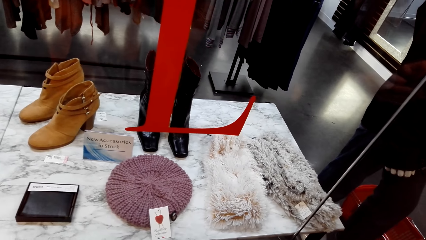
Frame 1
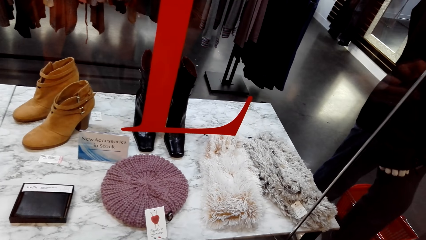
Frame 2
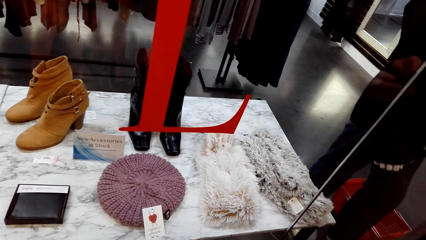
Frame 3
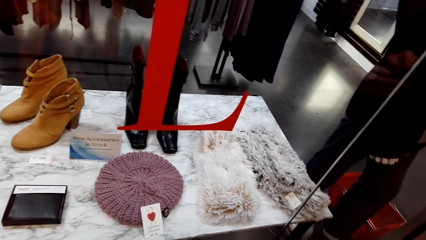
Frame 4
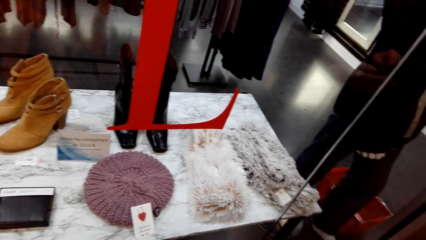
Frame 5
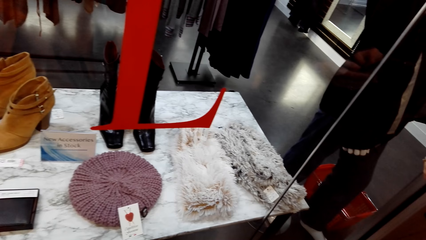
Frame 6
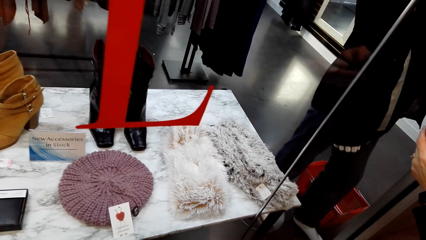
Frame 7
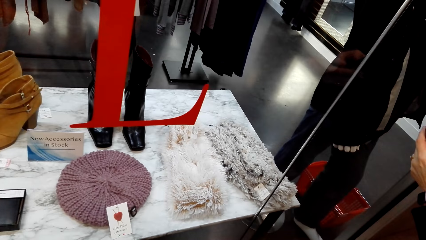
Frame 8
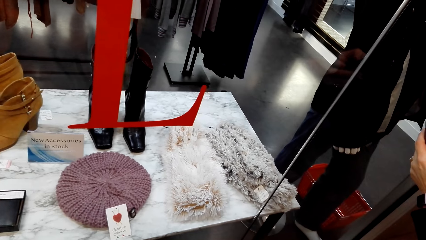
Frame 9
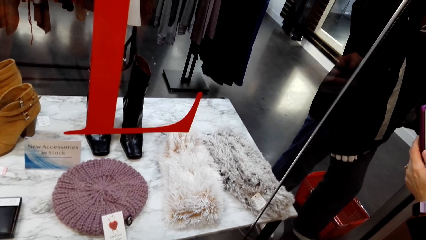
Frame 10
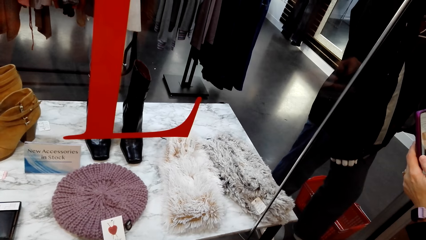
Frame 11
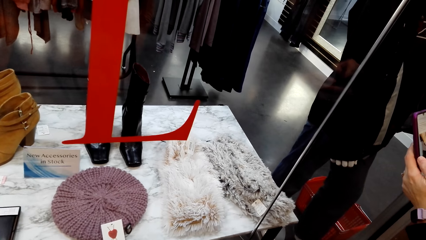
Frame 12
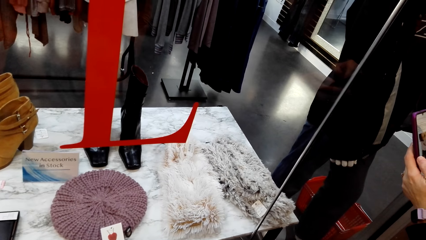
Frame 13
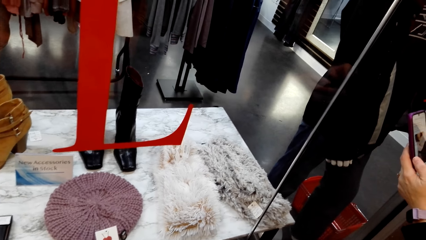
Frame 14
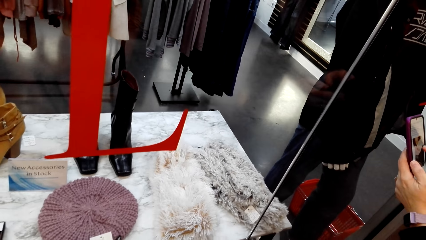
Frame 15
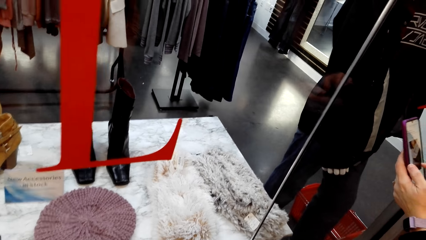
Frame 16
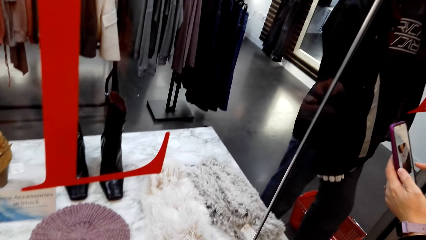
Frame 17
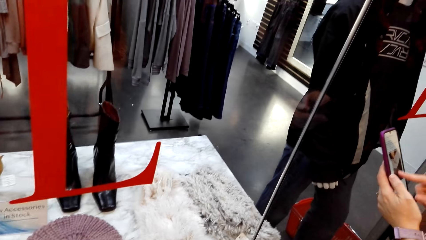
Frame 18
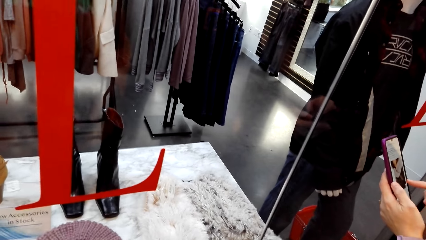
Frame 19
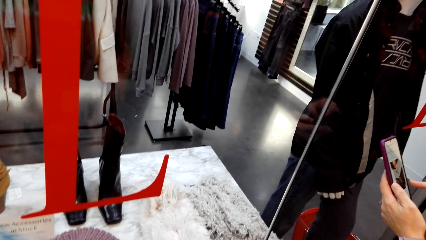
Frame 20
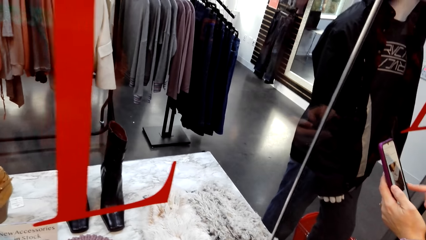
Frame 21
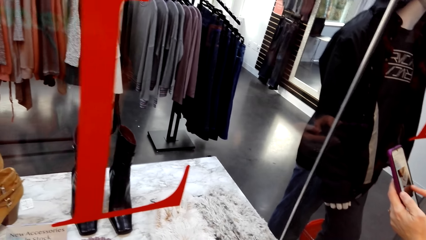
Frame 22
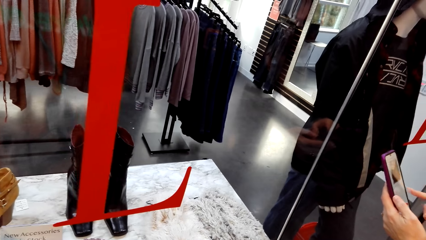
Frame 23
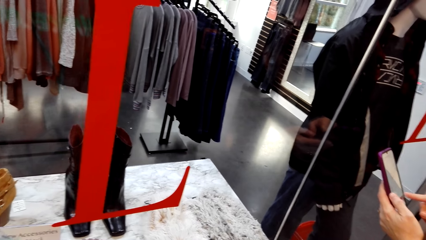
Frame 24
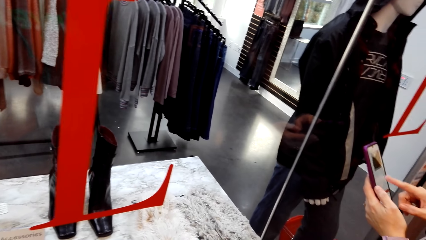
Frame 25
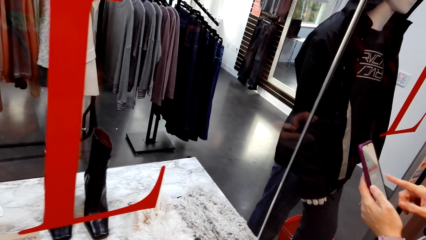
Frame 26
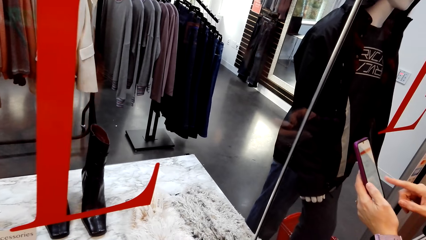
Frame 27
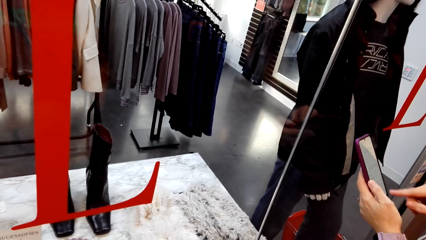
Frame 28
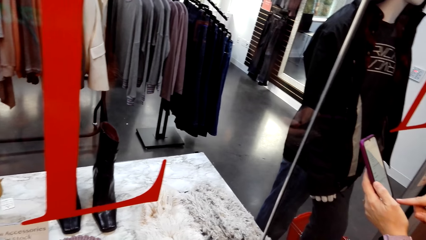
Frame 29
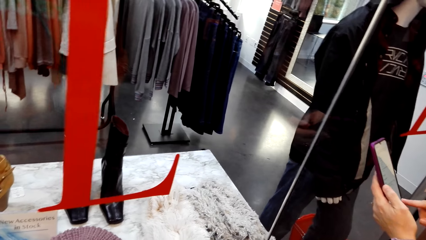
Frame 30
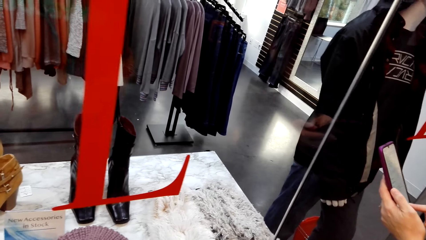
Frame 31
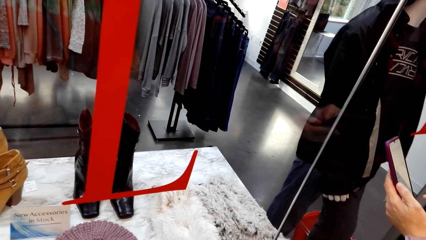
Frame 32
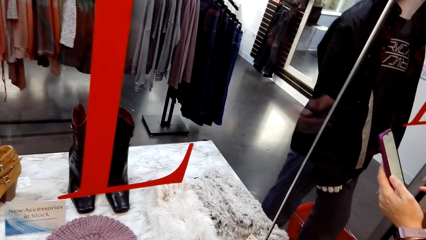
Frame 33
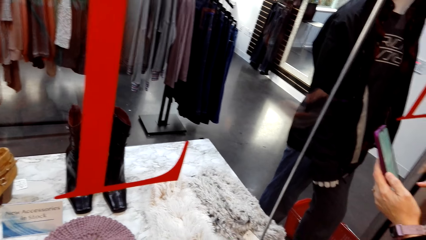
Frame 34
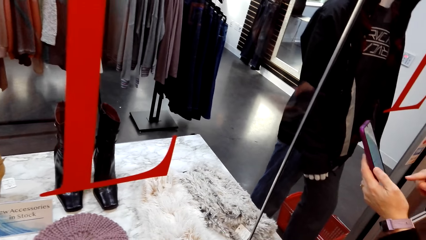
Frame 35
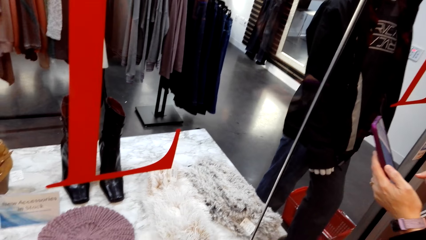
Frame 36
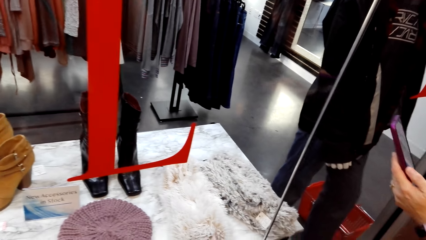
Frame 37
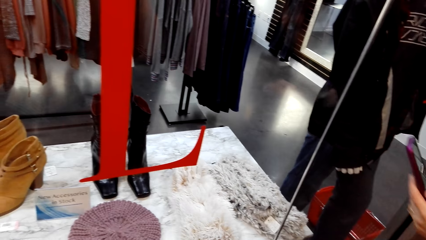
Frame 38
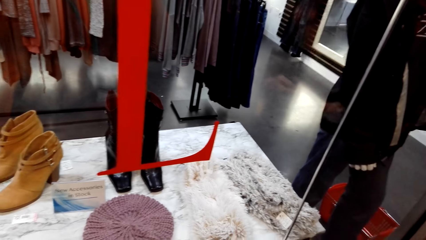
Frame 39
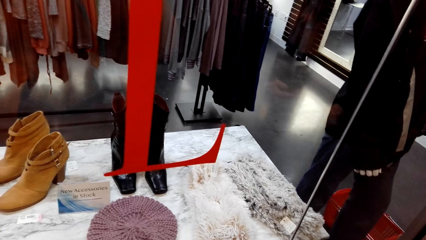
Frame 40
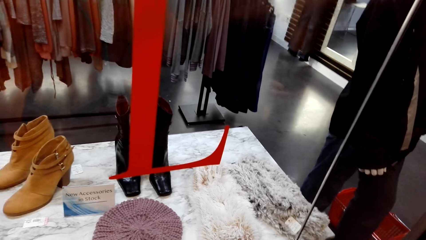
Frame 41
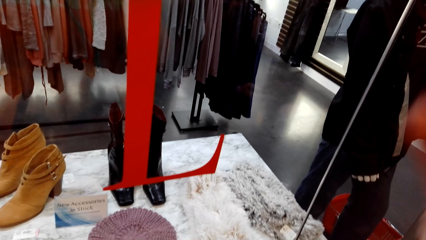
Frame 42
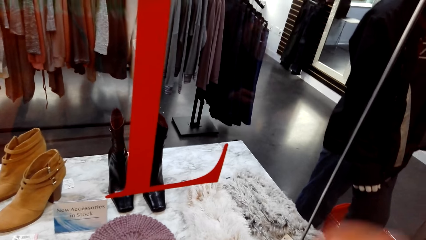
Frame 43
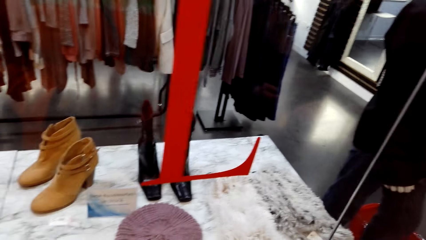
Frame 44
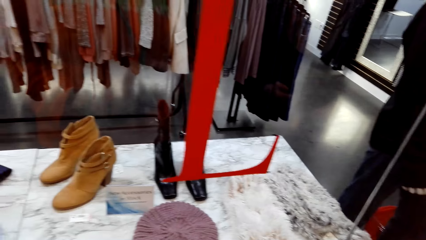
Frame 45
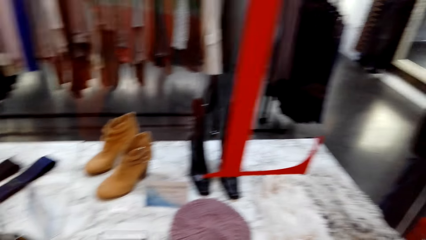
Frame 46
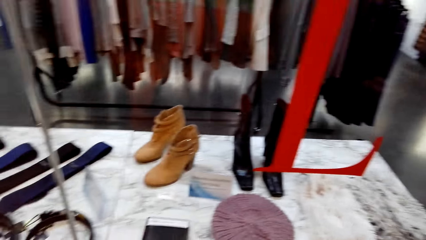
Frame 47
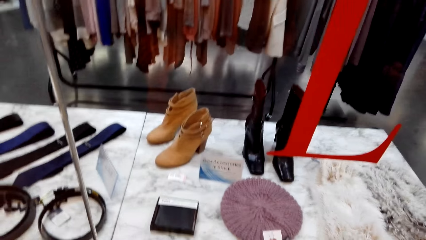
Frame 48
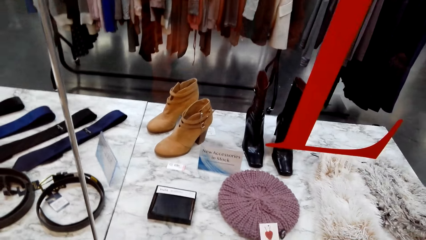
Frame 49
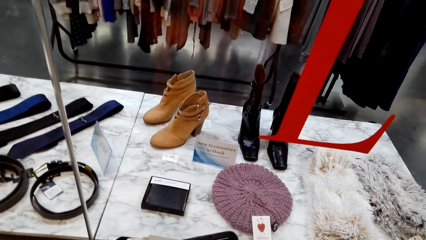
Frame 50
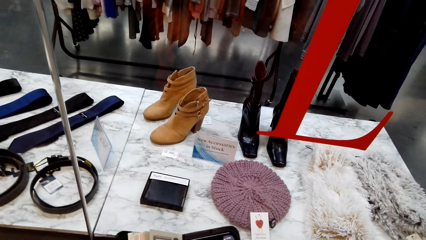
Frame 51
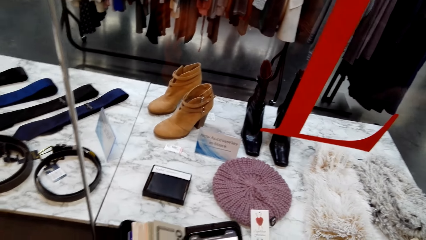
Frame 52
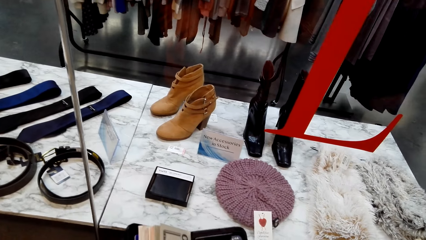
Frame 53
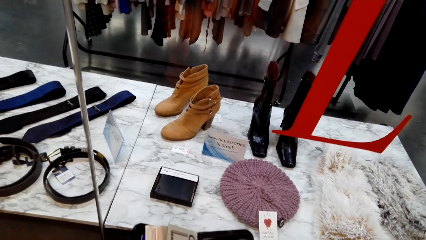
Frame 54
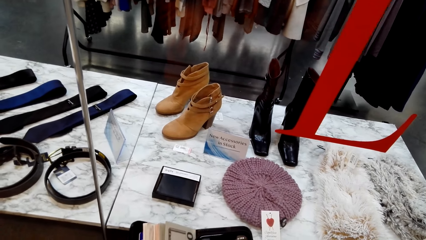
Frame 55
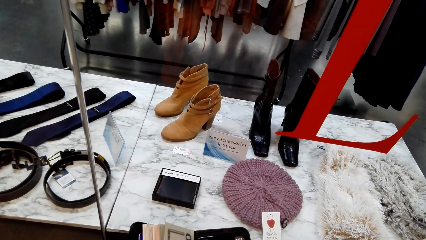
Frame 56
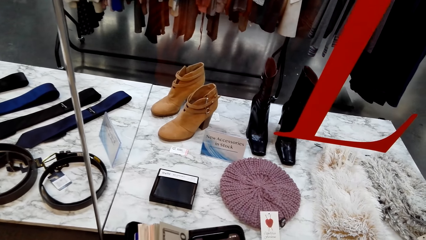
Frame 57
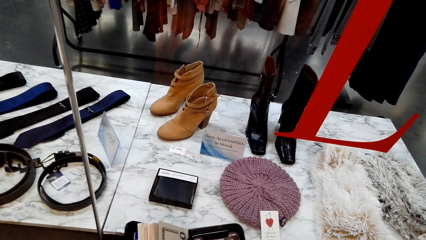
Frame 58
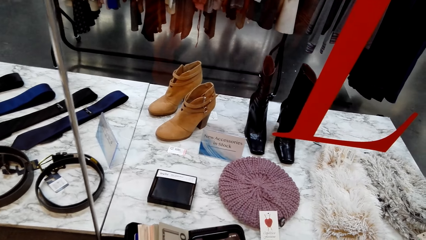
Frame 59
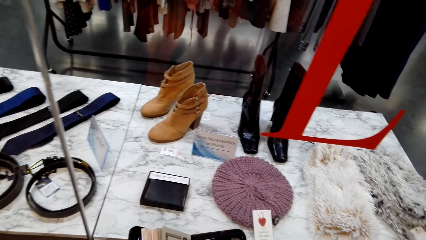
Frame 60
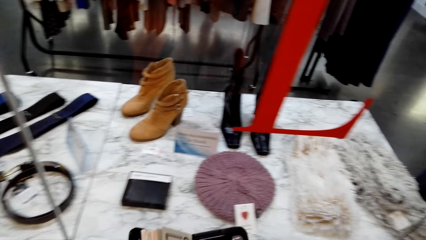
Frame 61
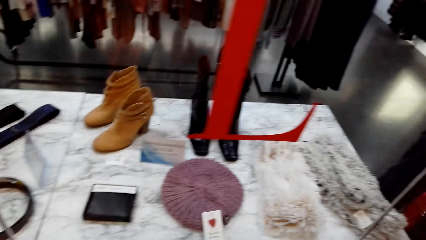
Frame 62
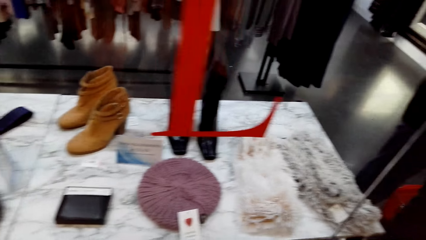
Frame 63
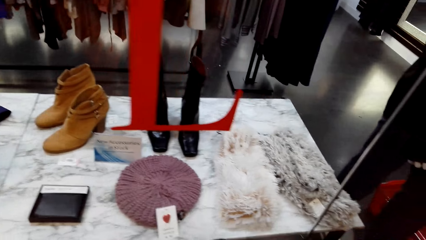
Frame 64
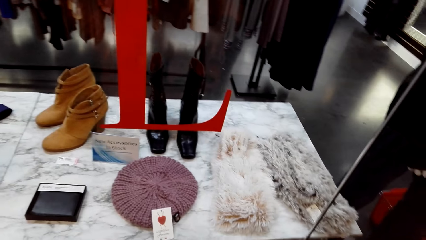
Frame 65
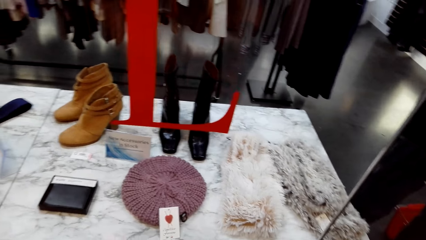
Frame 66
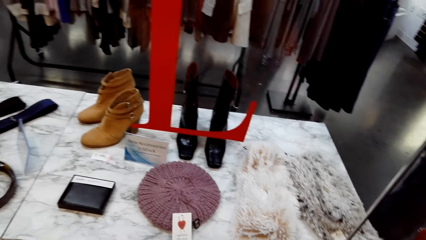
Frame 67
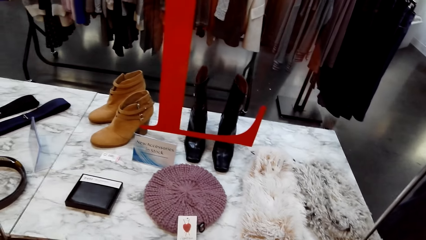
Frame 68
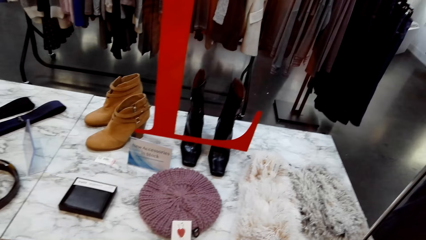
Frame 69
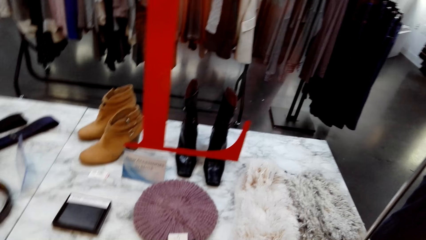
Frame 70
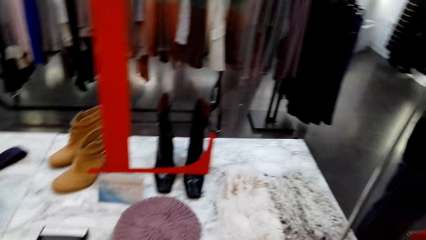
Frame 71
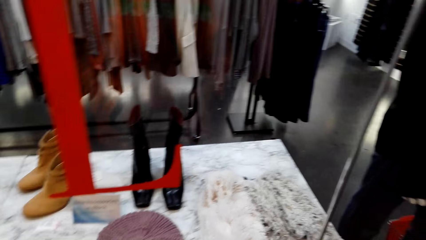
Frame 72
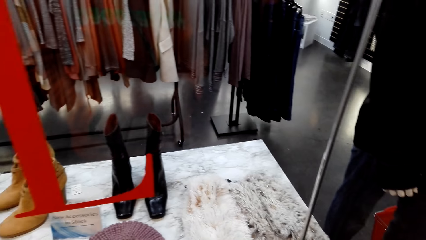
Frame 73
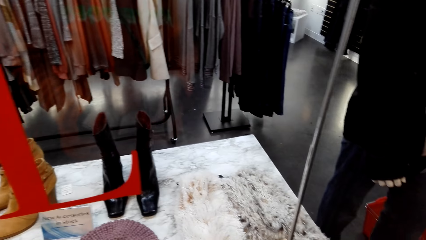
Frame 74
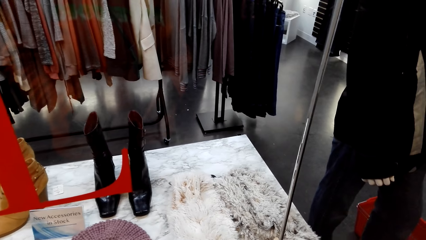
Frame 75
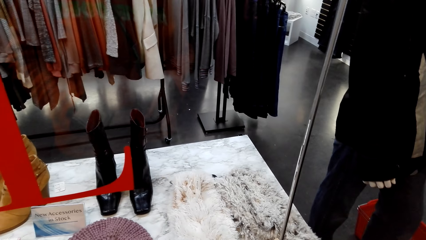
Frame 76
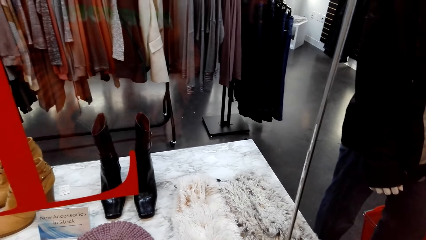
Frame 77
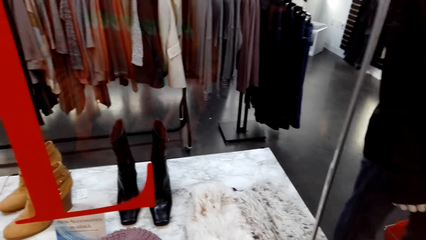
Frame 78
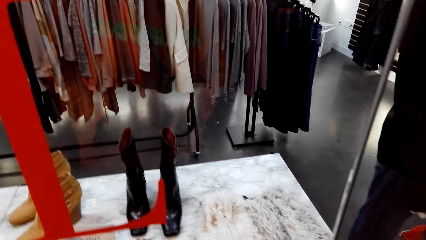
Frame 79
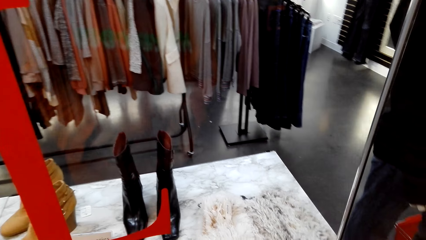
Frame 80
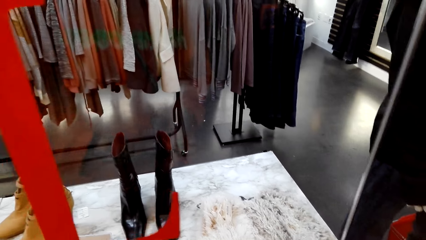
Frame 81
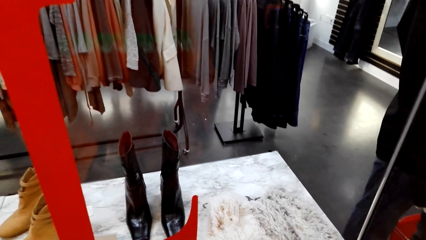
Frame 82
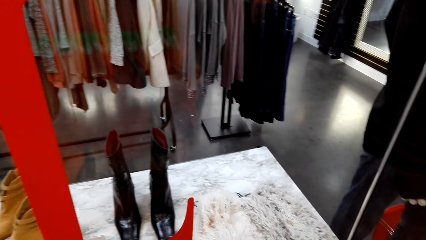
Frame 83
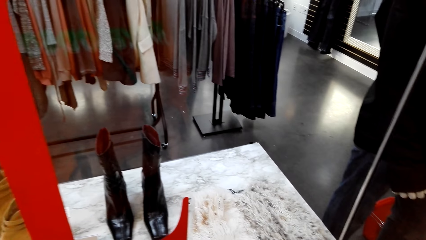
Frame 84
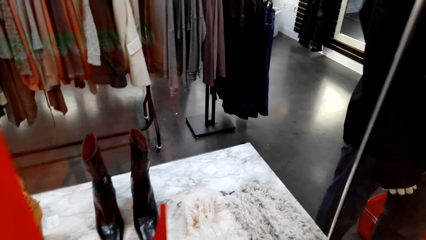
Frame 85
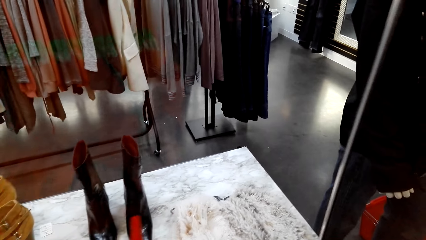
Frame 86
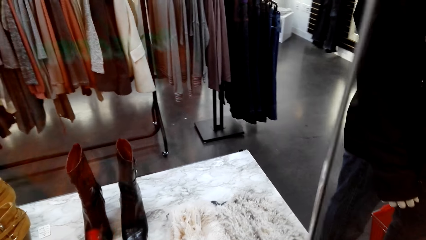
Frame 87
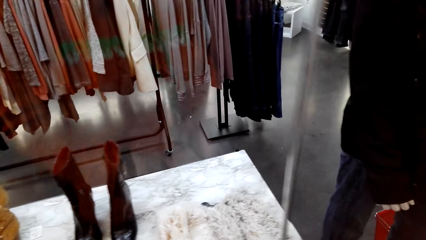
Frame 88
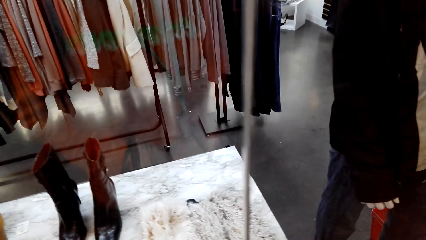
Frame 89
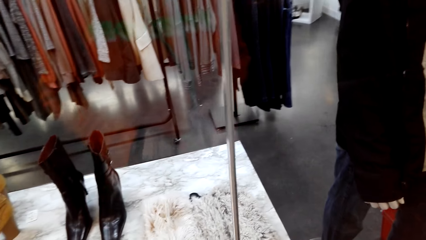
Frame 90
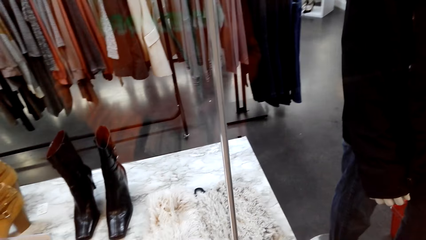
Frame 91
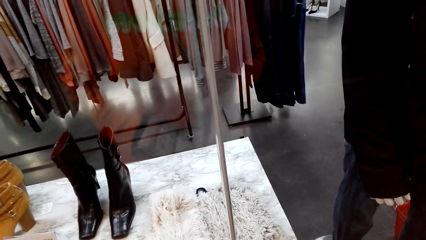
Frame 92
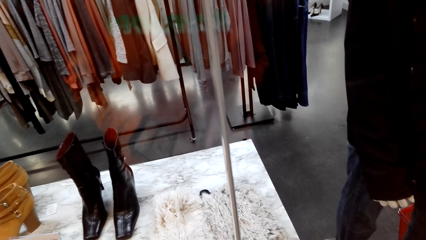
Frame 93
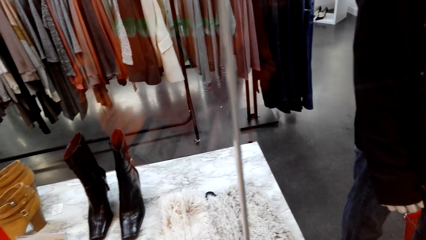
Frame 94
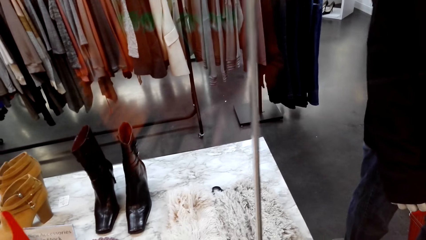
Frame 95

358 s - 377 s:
A woman uses the phone. The camera wearer talks to the woman. They look around the clothes store. They stare at the boots.
